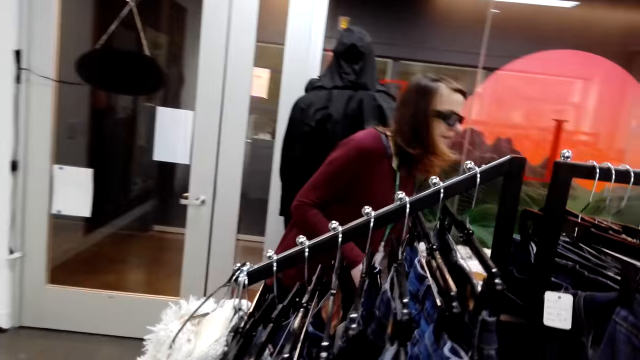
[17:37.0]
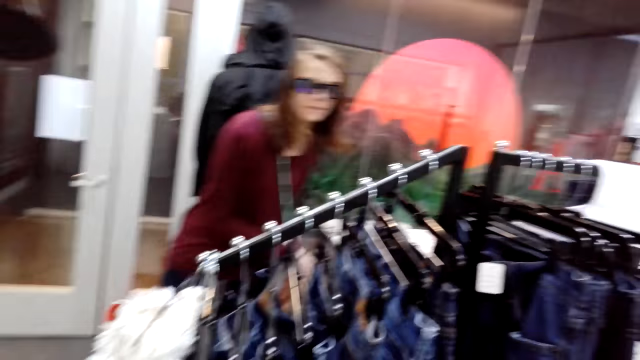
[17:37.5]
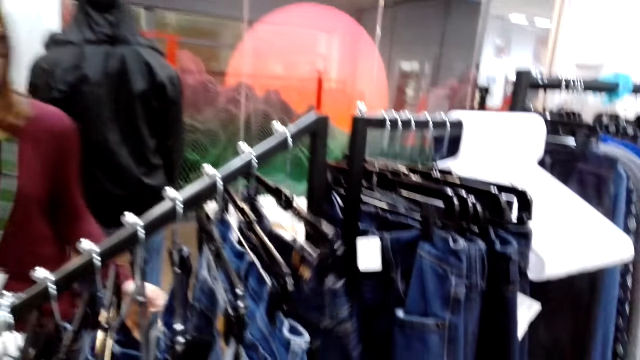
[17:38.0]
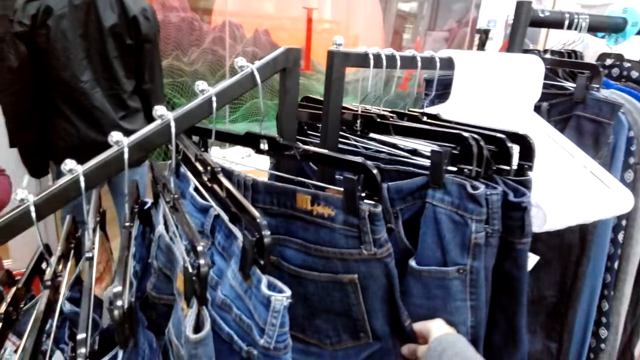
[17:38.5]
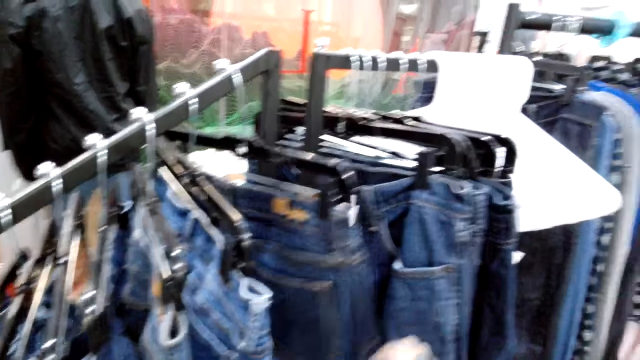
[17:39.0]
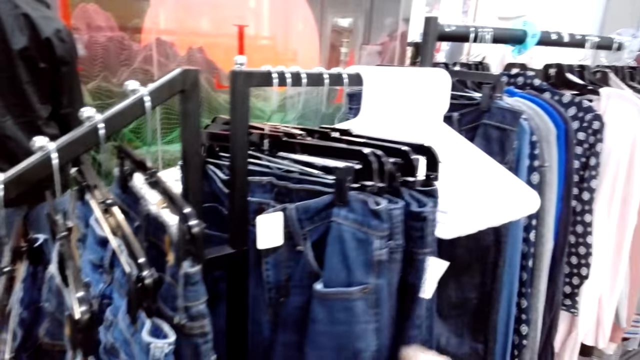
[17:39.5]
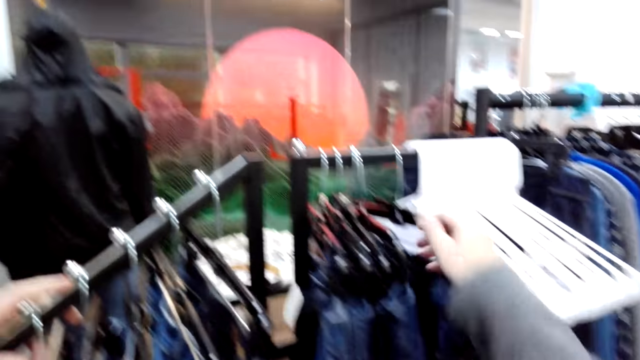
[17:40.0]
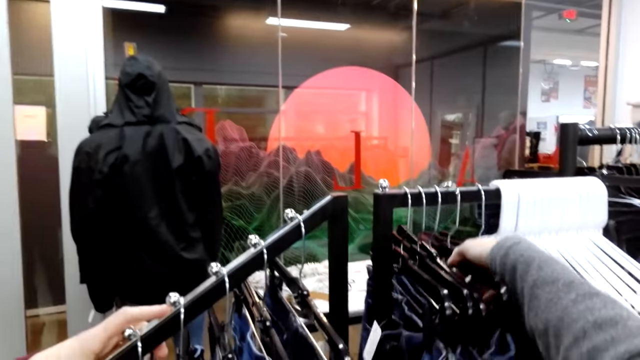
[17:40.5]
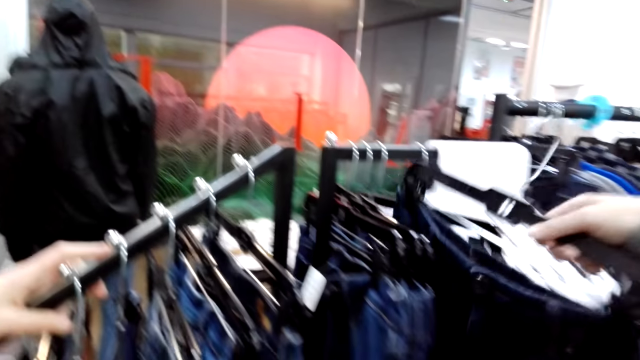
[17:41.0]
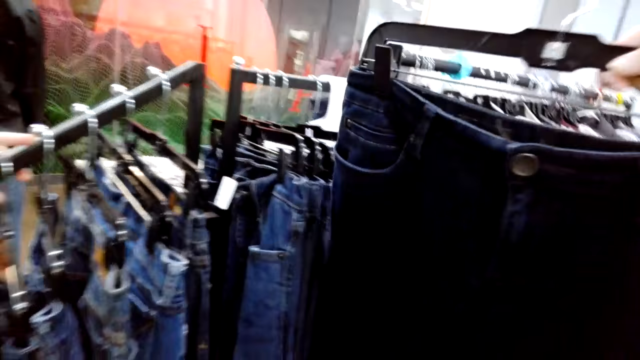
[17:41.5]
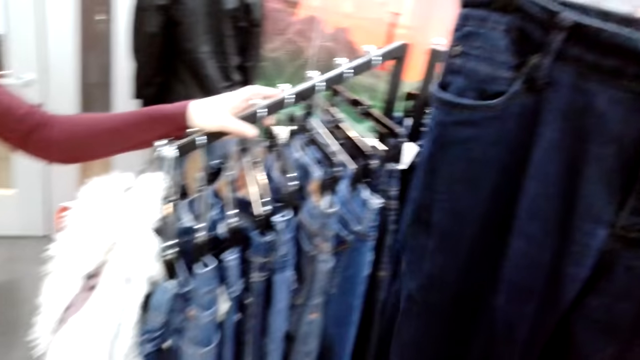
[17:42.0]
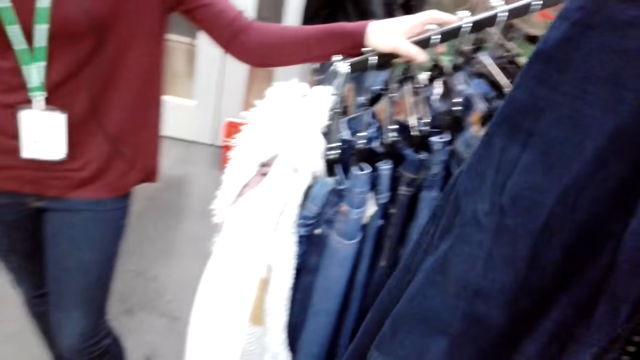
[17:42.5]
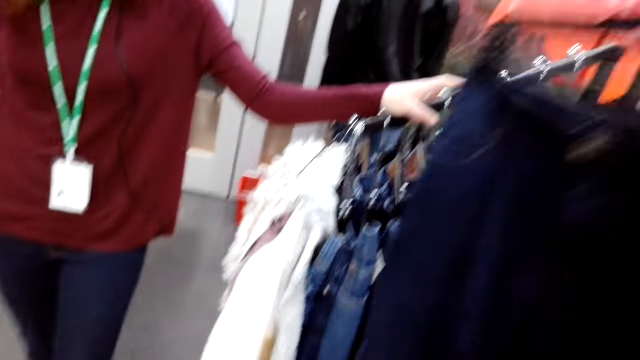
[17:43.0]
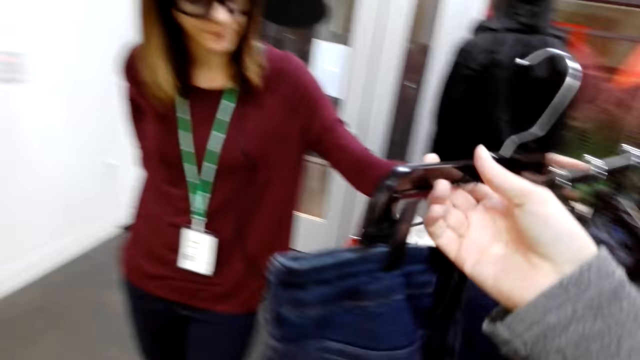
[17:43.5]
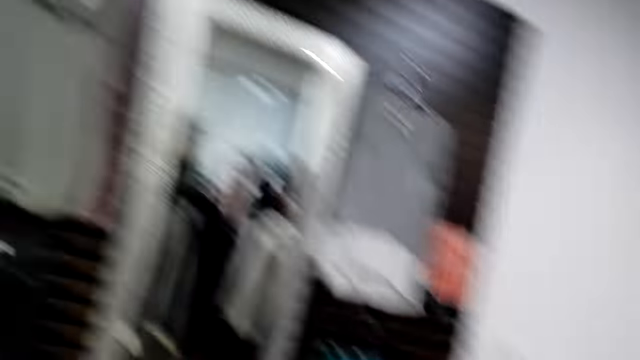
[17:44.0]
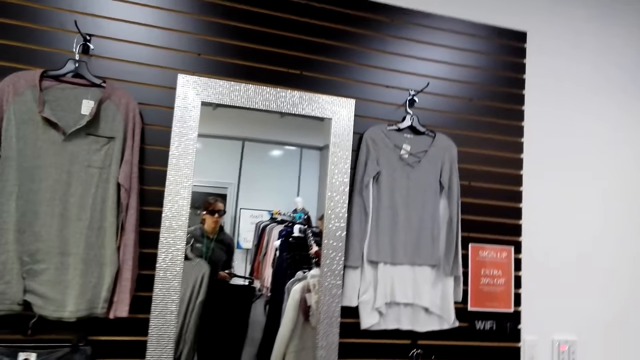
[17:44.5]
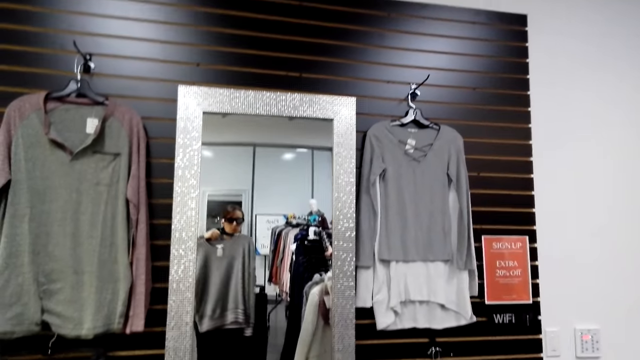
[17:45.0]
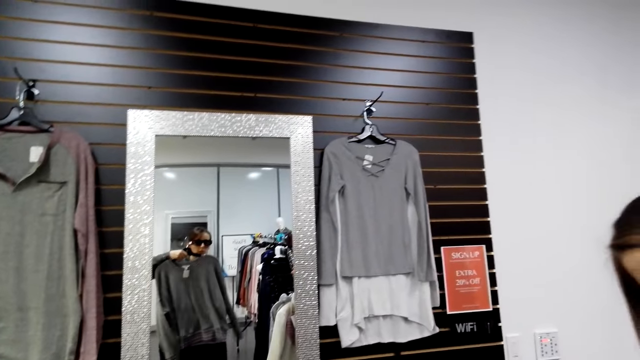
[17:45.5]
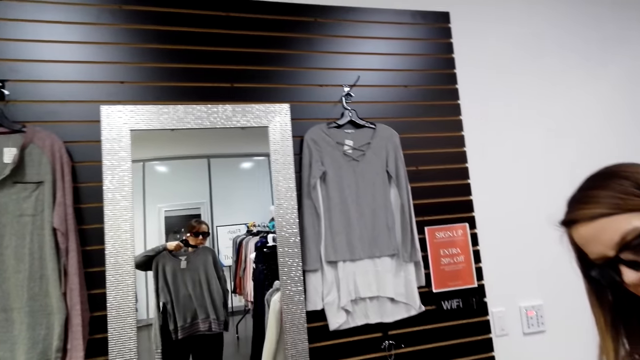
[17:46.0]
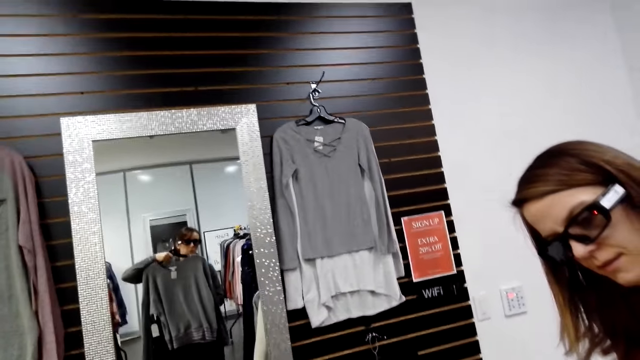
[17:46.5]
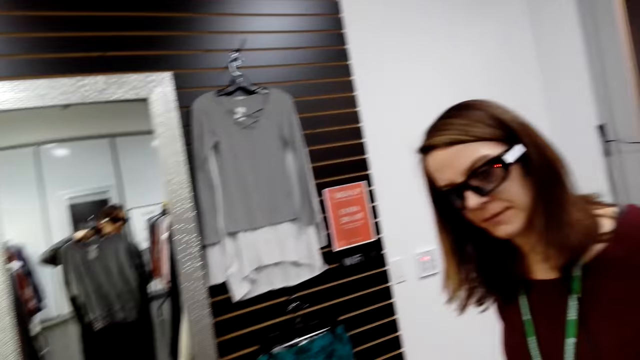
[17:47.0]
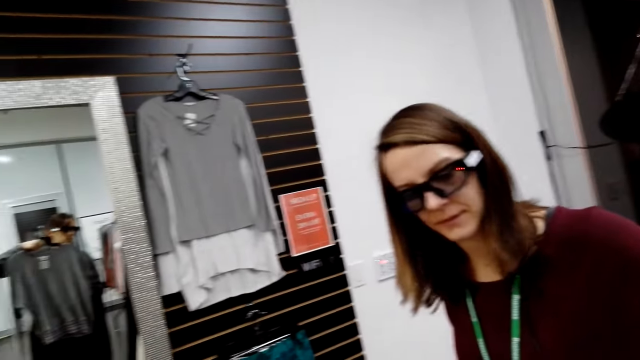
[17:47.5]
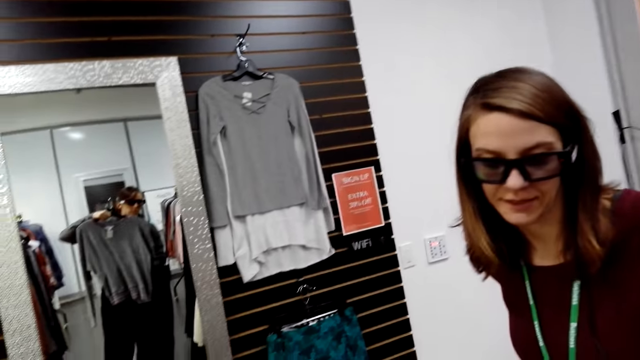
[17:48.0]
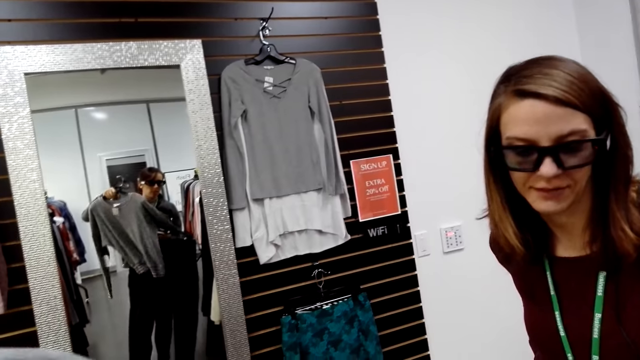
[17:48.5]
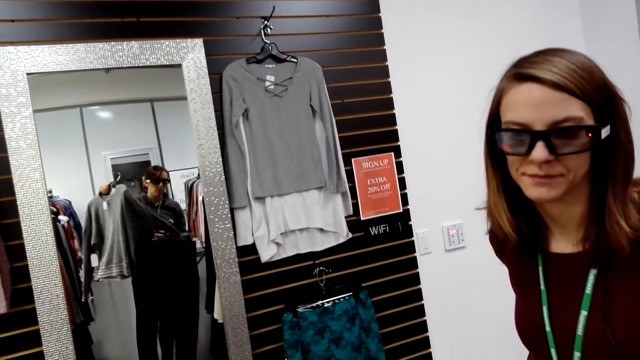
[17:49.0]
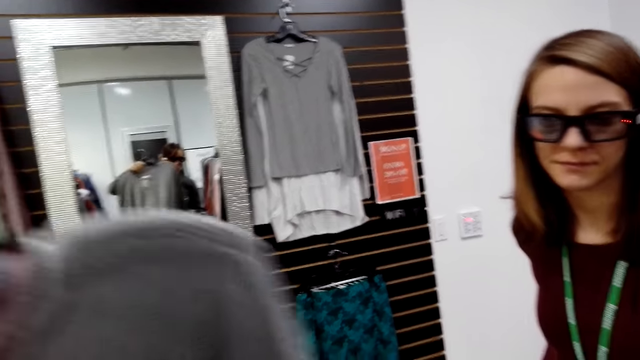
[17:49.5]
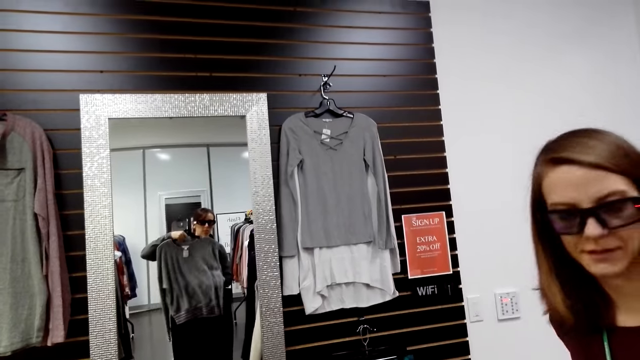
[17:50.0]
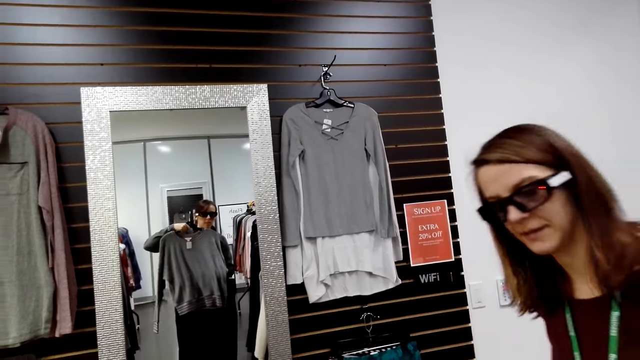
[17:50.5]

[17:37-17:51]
The camera wearer looks at a woman. They touch a trouser. They look at the jeans on the rack stock. They move trousers. They remove the jeans from the rack stock. They look at the jeans. They move in the store. They look at the jeans on the mirror. They lift the cloth. The woman looks at the cloth. The camera wearer speaks to the woman. The woman speaks to the camera wearer. The camera wearer moves the cloth.

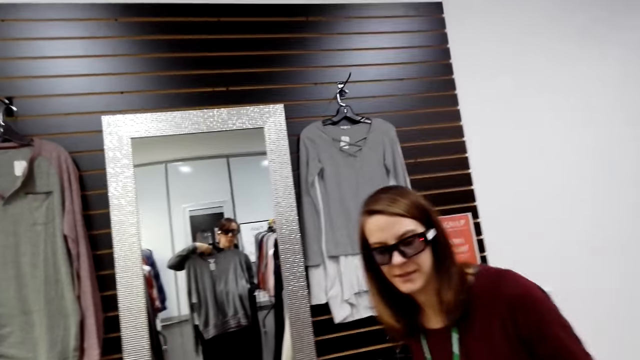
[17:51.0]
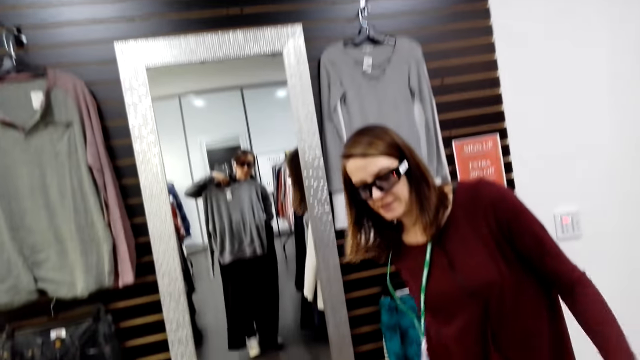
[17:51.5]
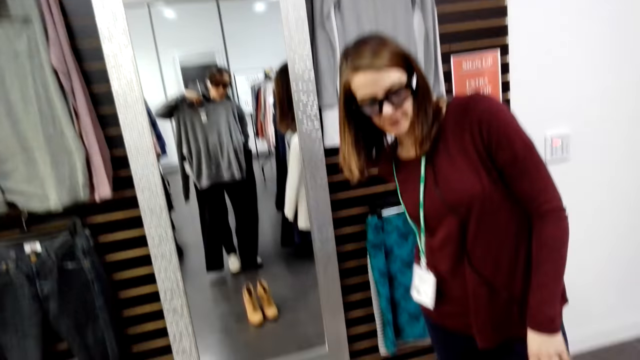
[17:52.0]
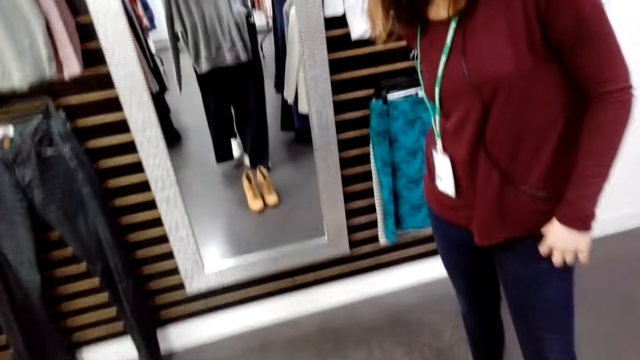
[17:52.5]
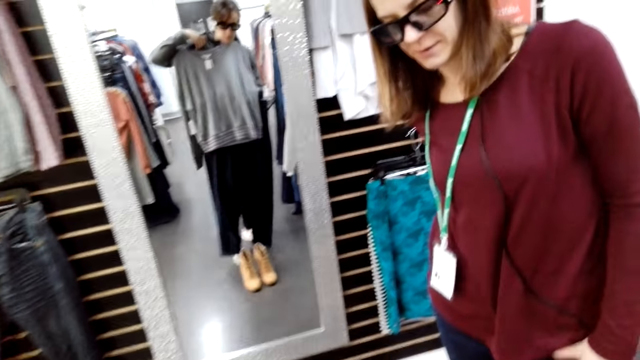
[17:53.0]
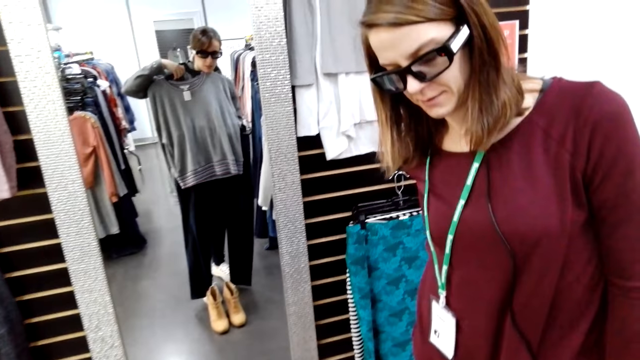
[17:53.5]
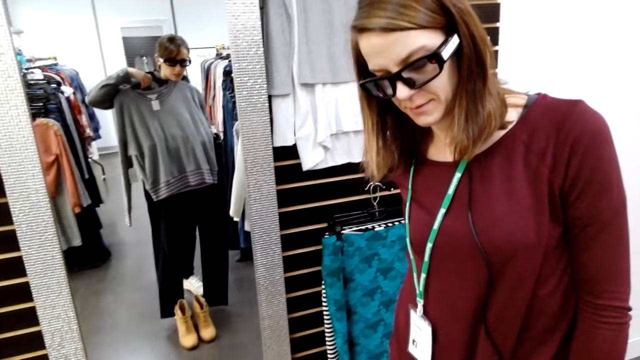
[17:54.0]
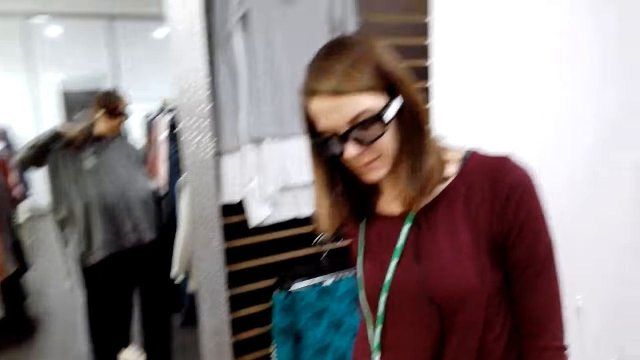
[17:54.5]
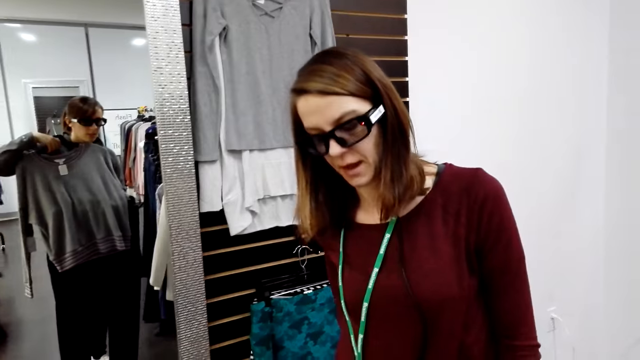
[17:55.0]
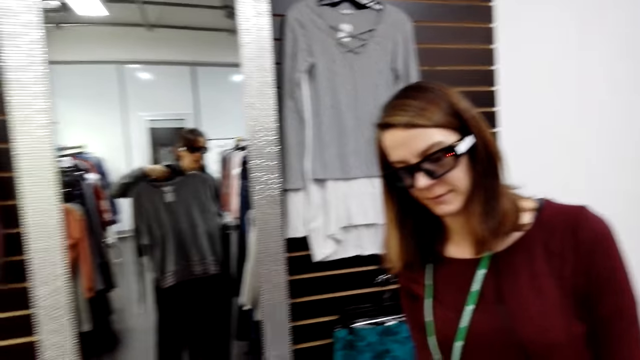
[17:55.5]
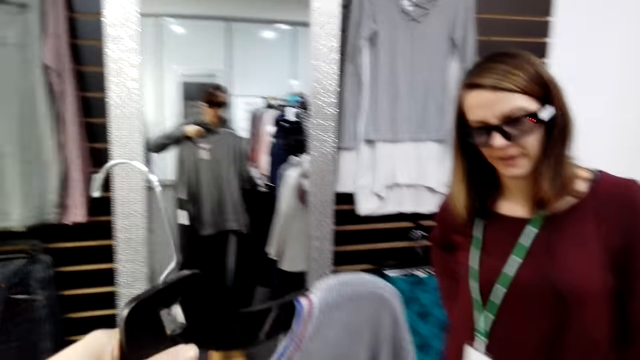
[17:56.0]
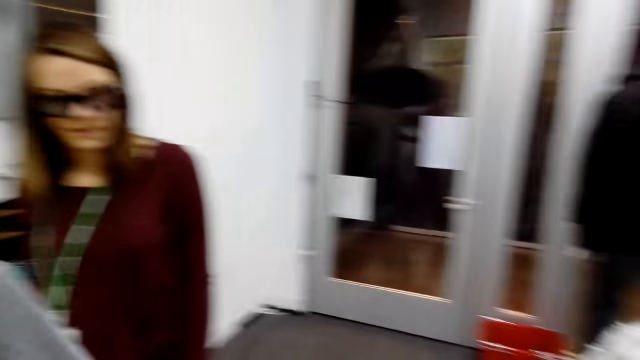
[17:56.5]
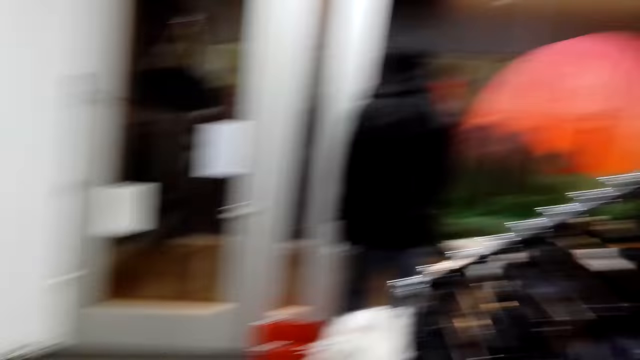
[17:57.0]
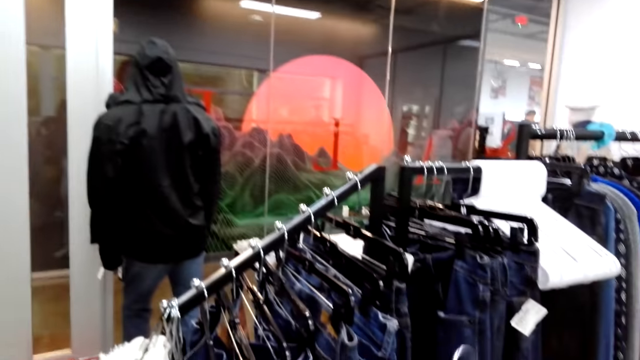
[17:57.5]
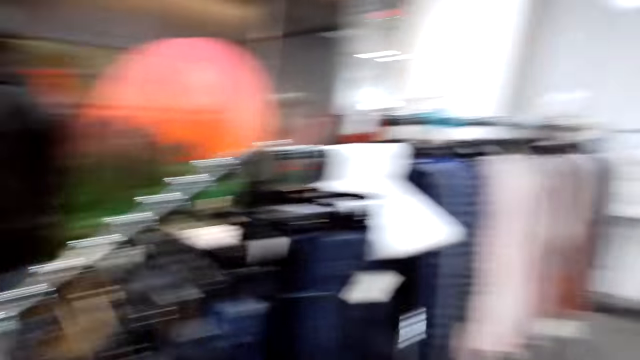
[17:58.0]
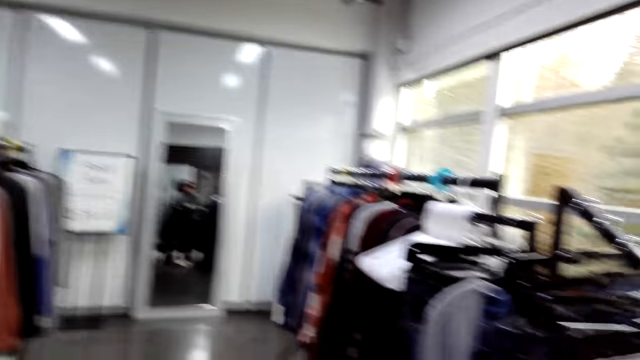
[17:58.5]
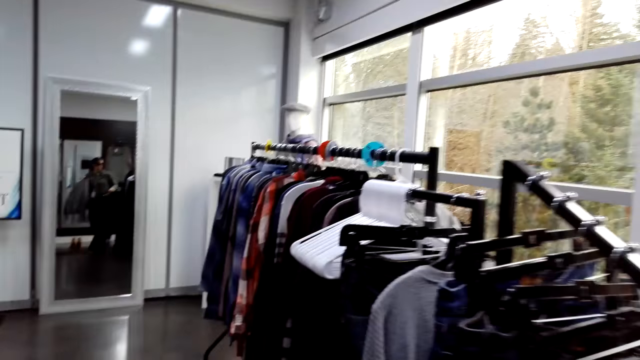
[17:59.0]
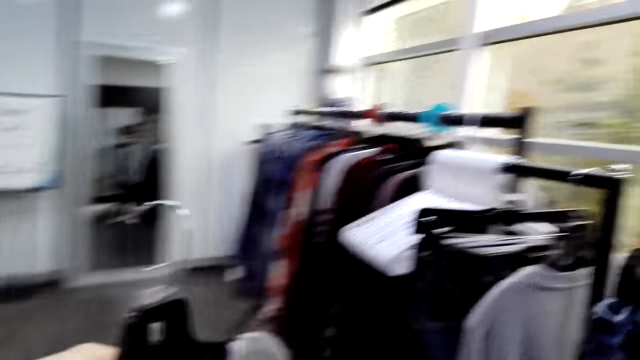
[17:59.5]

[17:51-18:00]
A woman moves in front of the camera wearer. The camera wearer converses with the woman. They turn around. The woman speaks to the camera wearer. The camera wearer looks around the clothes store and walks in the clothes store.
